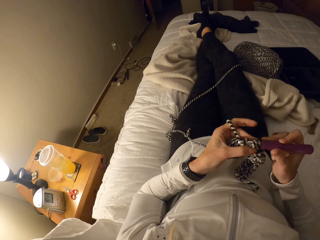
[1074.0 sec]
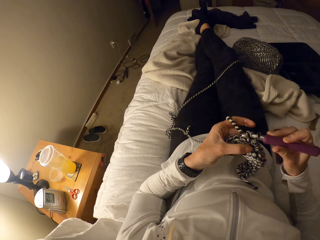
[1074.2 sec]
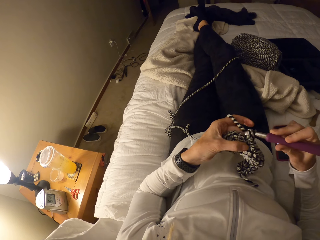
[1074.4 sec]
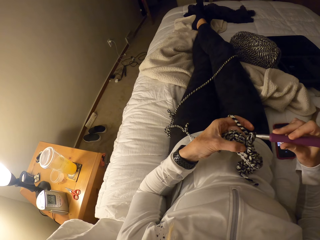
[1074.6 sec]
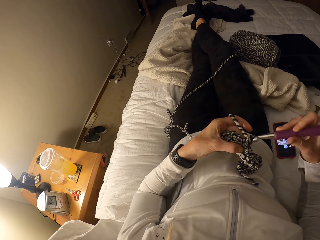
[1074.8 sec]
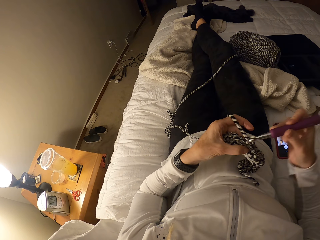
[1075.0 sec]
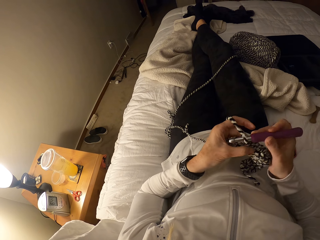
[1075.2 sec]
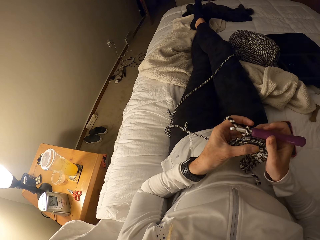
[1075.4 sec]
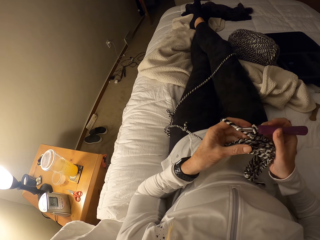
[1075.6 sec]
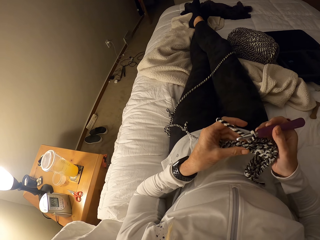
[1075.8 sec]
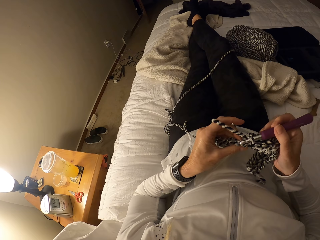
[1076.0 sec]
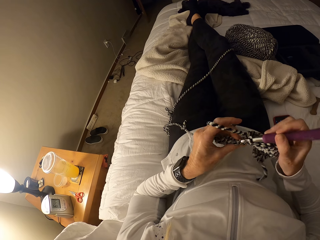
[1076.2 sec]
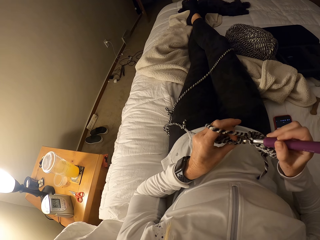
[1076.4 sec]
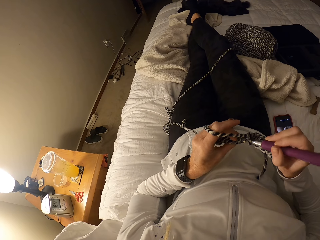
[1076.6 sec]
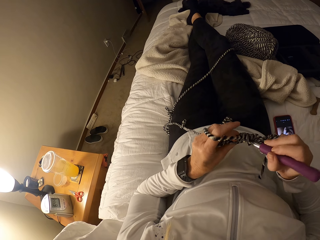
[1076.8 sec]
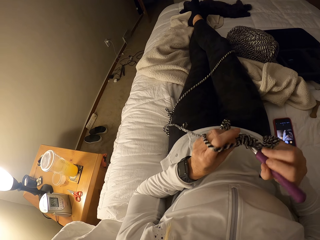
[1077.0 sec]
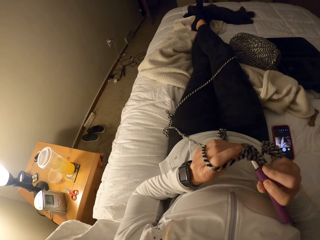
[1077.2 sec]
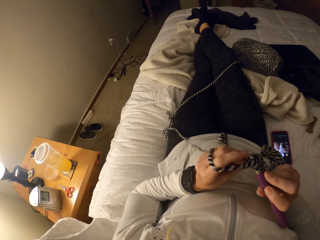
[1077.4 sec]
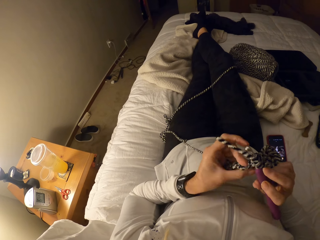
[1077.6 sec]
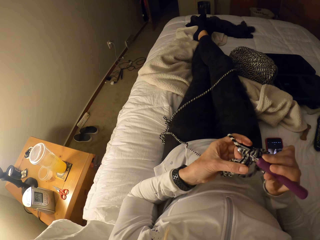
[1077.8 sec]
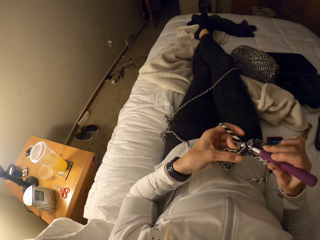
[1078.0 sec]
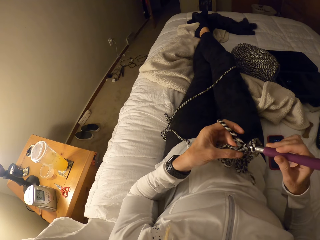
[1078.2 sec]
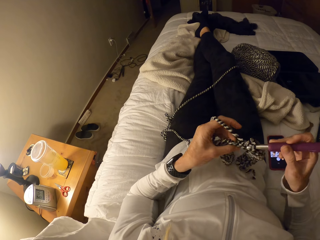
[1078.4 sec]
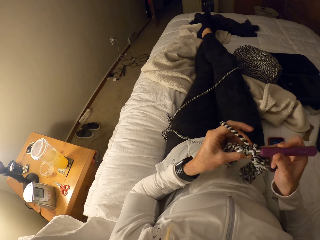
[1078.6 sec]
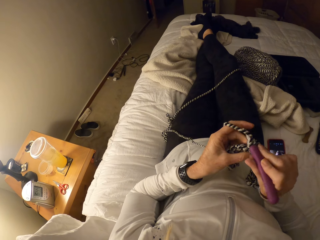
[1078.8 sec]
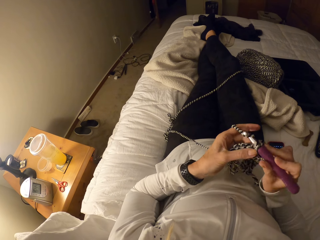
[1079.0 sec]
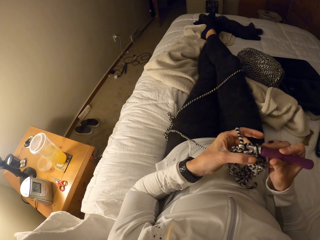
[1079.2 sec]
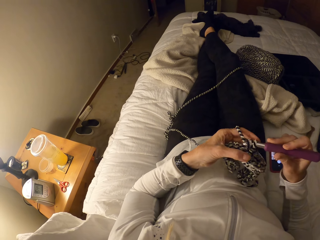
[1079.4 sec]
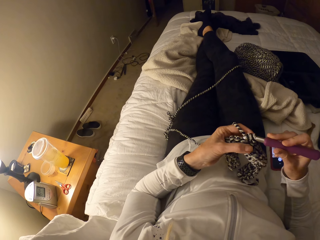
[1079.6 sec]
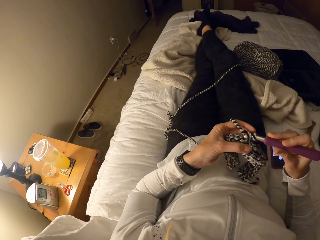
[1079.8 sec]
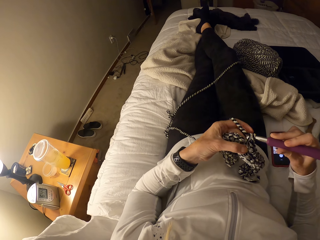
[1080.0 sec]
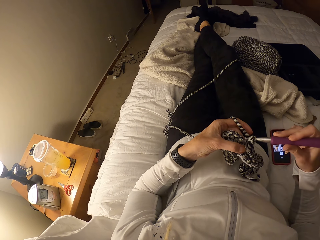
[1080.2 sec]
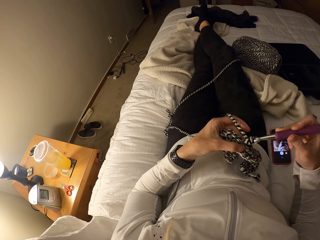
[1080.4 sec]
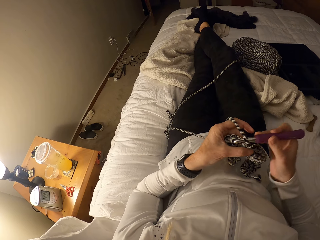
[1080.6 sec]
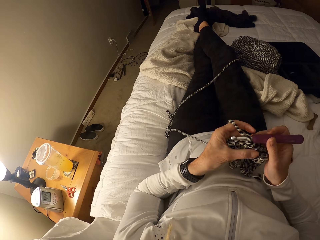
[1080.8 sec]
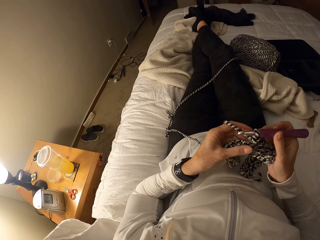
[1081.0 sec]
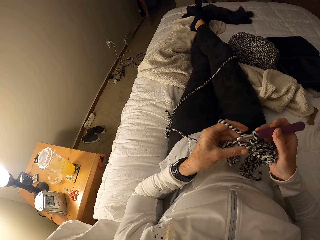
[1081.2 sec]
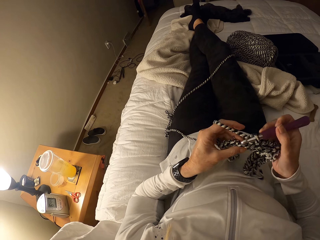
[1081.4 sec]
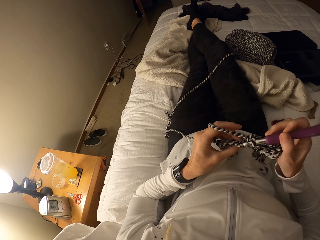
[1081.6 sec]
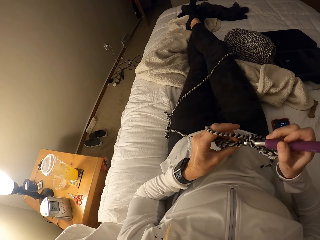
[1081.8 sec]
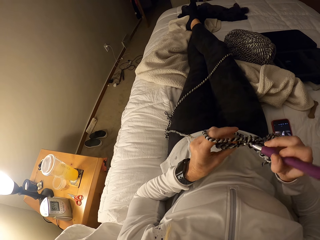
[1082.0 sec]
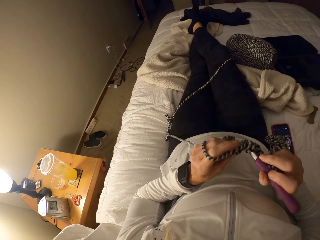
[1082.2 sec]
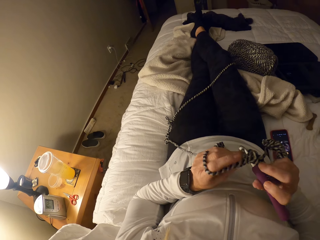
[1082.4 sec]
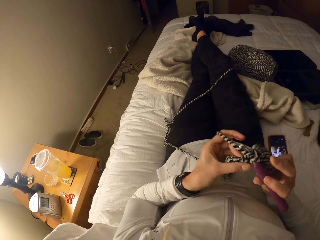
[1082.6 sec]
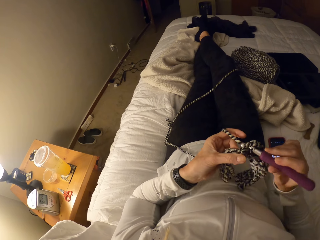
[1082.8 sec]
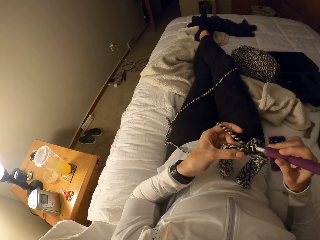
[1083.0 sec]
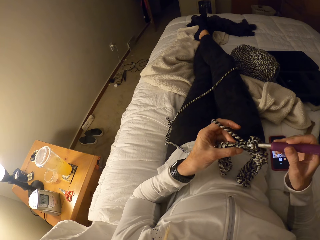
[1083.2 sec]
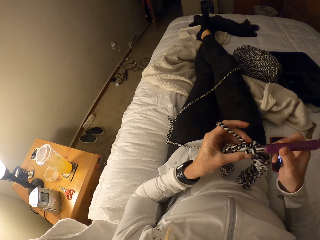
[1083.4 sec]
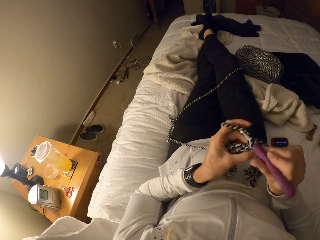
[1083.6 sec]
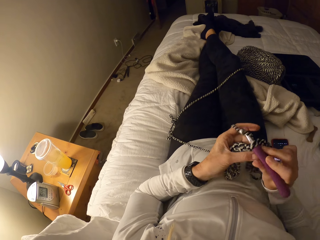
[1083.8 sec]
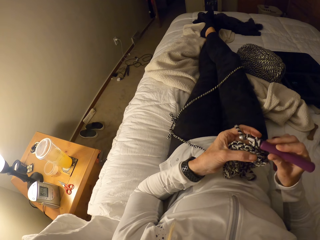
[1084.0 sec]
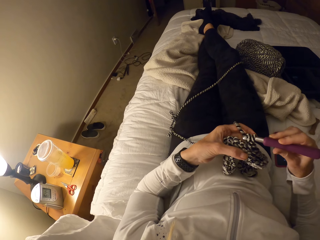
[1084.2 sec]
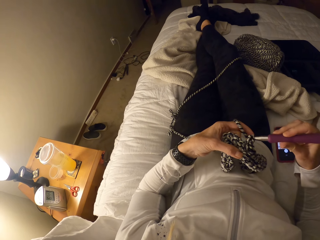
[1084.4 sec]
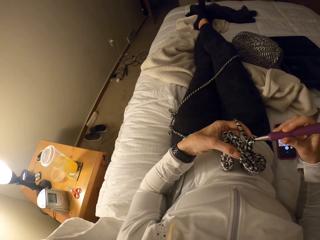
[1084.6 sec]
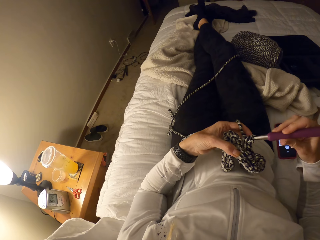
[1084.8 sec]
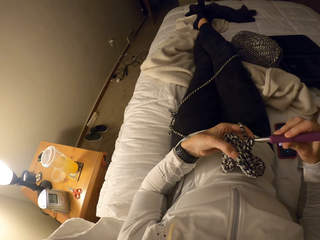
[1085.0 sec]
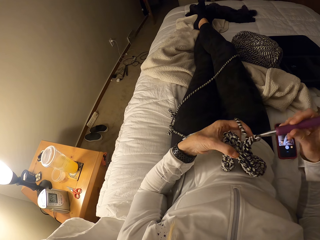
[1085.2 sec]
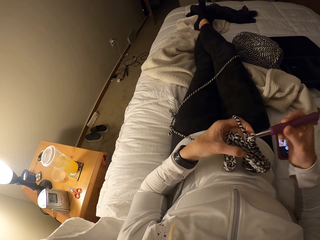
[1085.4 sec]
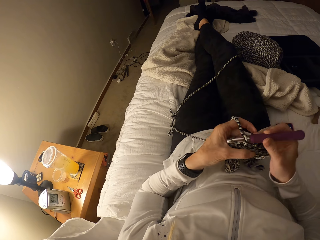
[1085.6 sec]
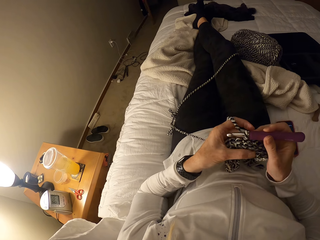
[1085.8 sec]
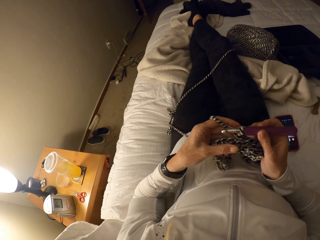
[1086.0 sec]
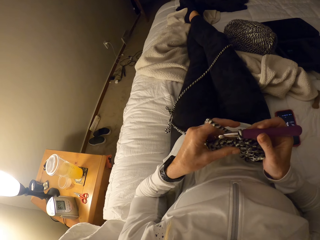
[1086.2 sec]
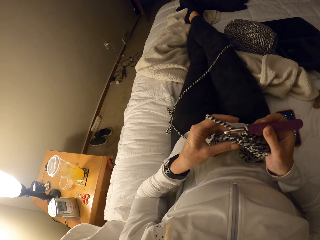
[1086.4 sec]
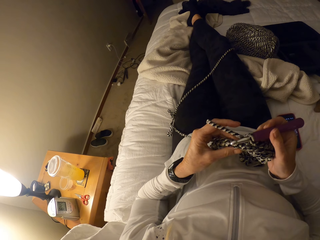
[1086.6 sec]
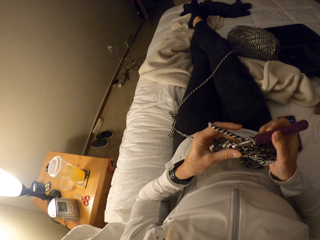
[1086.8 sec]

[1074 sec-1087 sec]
The camera wearer knits a fabric.

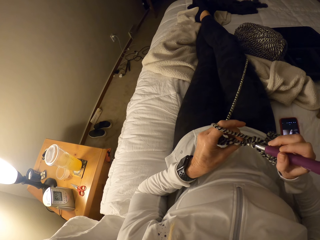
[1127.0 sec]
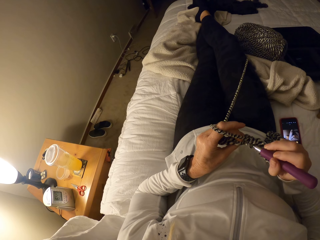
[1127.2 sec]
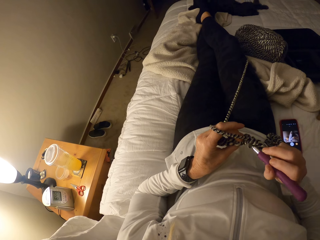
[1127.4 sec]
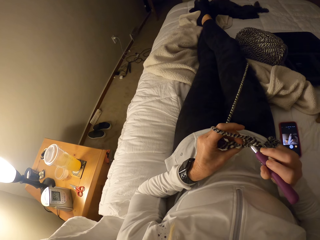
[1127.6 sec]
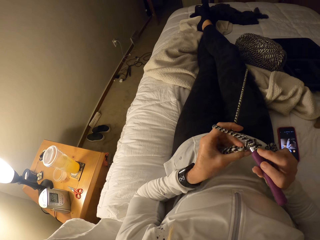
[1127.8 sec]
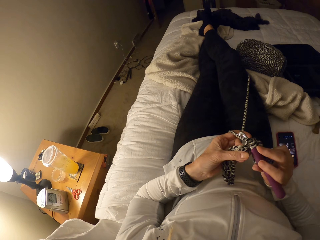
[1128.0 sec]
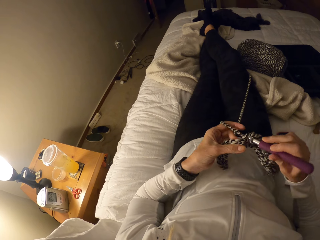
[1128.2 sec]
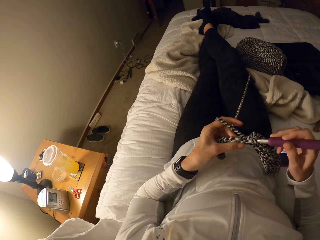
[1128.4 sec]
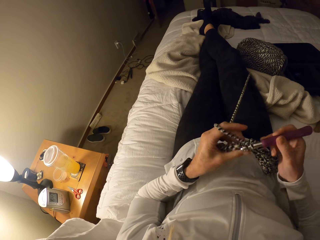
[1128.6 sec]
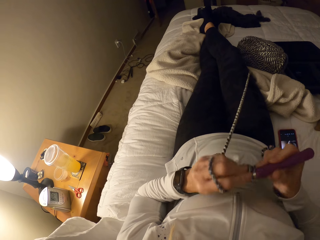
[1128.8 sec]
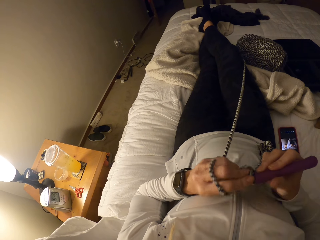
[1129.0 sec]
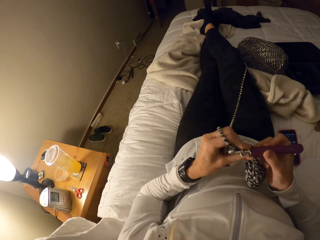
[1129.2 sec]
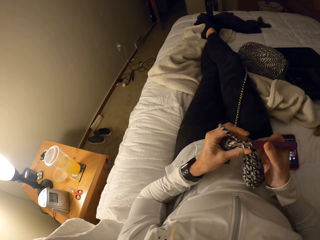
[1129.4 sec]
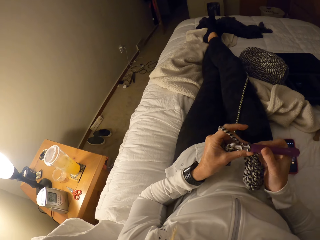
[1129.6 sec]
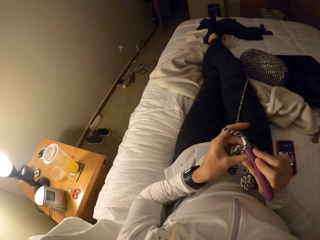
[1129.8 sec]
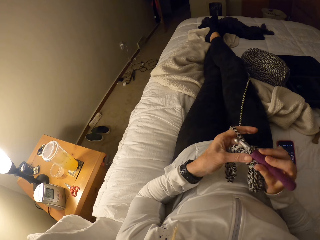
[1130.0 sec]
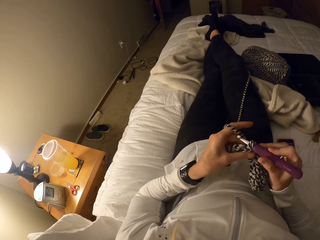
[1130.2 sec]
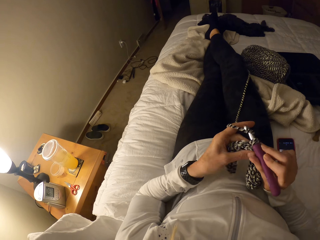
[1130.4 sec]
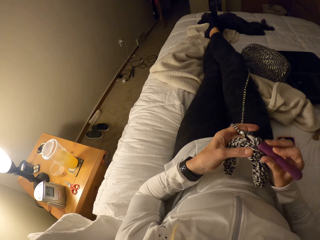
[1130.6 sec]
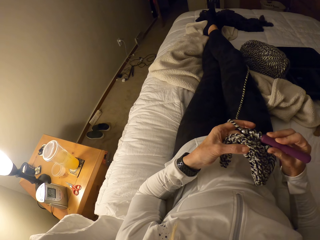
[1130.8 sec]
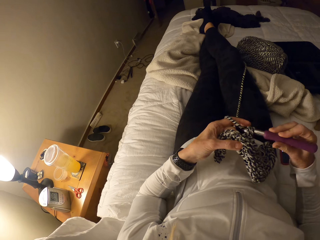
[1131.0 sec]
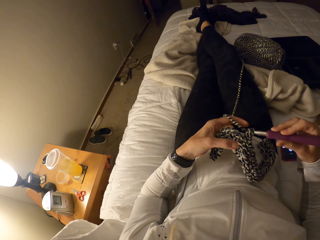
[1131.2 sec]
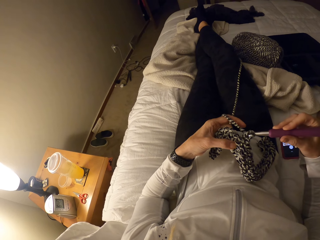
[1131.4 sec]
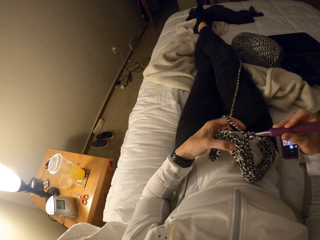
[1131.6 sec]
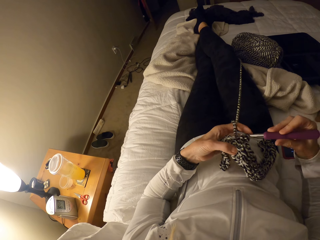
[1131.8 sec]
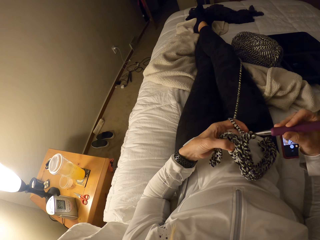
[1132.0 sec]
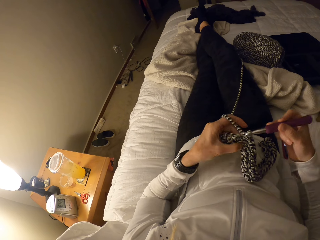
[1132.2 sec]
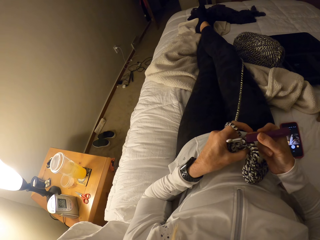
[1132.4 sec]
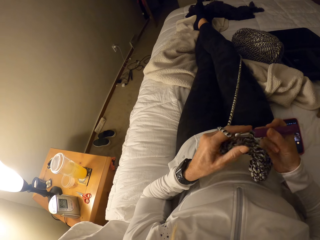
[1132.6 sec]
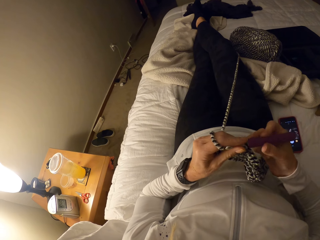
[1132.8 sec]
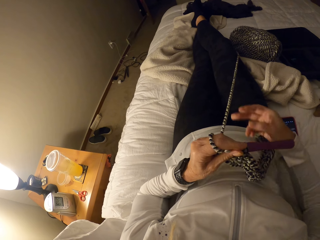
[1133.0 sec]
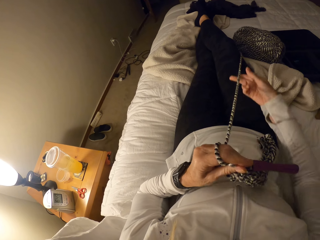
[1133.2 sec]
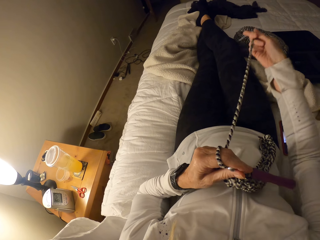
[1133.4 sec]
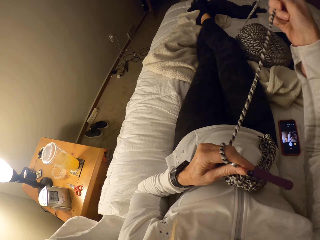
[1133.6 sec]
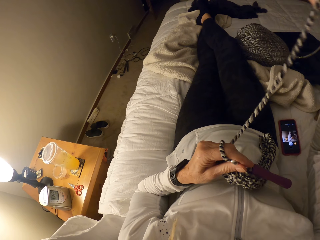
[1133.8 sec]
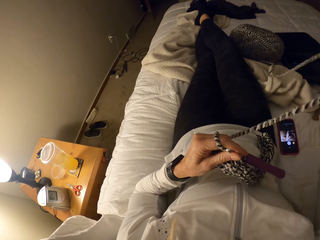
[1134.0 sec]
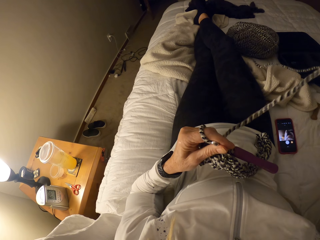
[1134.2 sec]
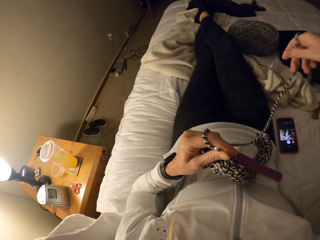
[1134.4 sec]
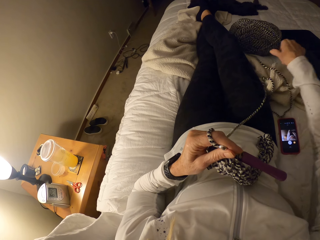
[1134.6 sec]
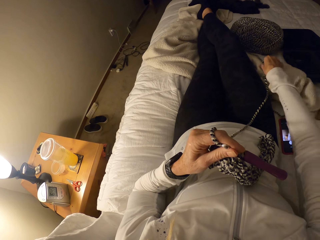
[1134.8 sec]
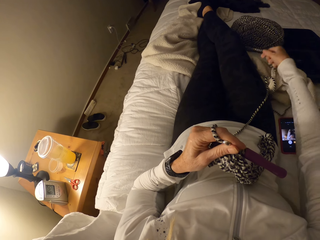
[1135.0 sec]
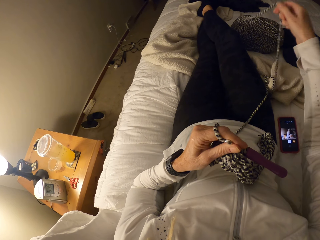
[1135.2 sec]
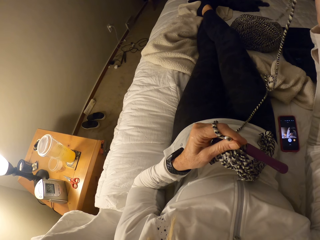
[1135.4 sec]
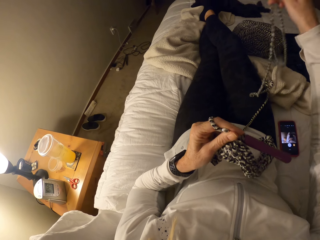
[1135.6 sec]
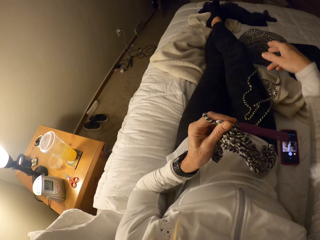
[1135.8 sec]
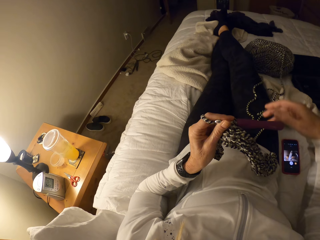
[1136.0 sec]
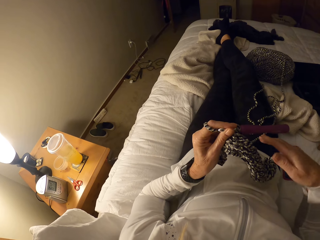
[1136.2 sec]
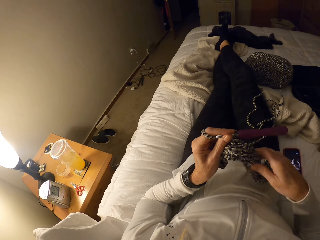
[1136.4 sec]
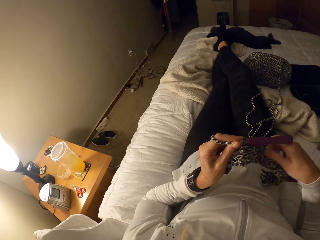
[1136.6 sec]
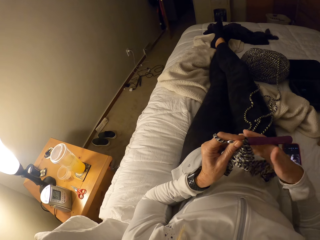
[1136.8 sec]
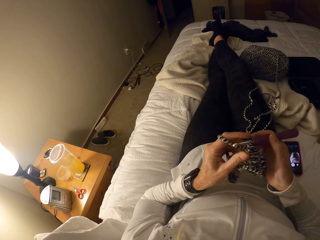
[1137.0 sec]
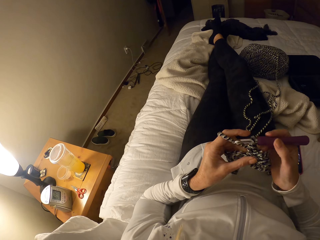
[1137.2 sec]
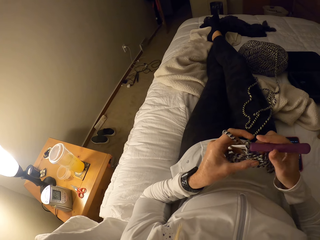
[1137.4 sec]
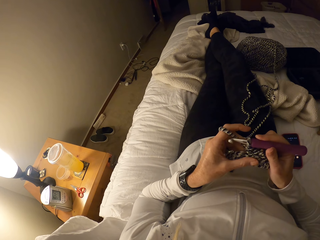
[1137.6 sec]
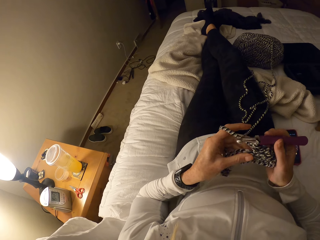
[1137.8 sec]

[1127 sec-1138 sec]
The camera wearer releases yarn from the bundle. She crochets with the yarn and the crochet pin. She holds the crochet pin with her left hand. She releases the yarn from the bundle with her right hand. She adjusts the yarn. She adjusts the crochet with her right hand. She crochets with the yarn and the crochet pin.
